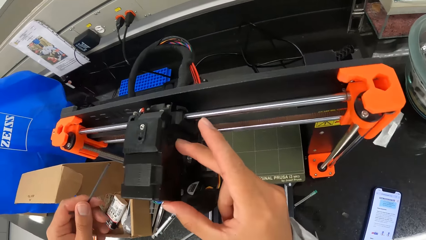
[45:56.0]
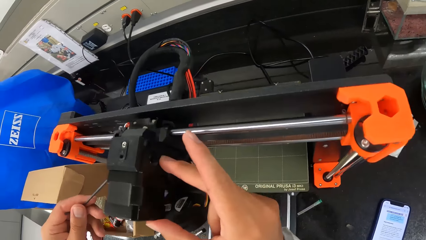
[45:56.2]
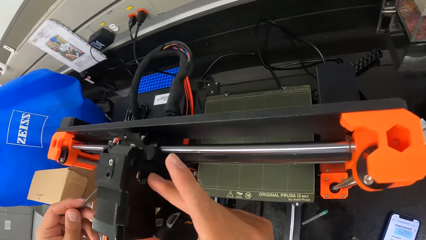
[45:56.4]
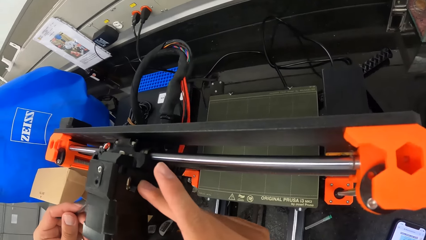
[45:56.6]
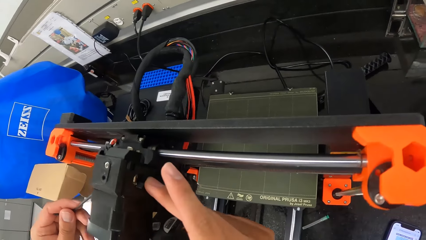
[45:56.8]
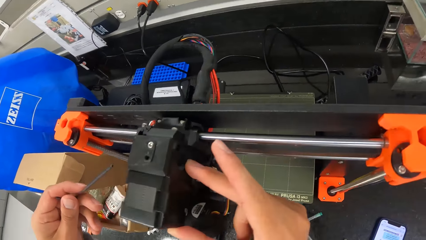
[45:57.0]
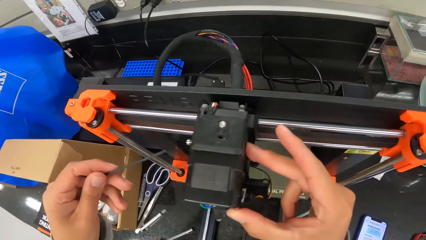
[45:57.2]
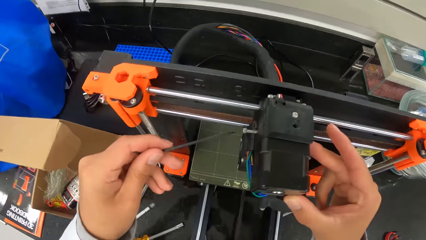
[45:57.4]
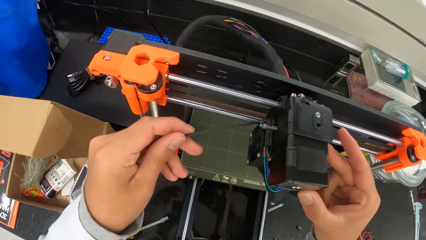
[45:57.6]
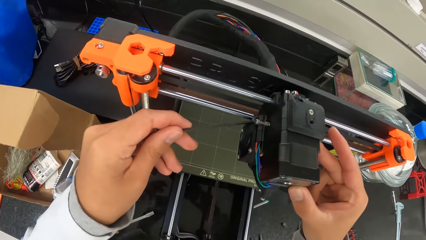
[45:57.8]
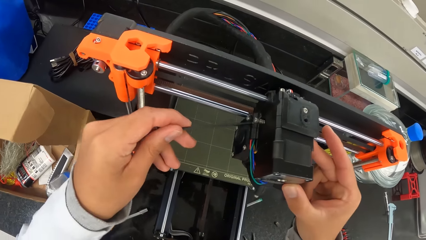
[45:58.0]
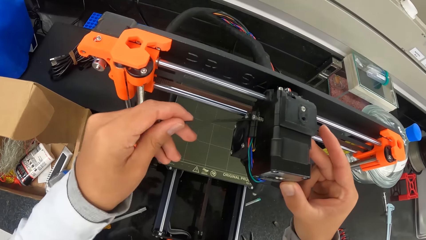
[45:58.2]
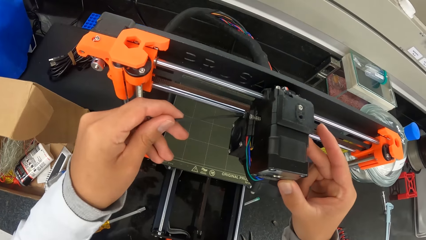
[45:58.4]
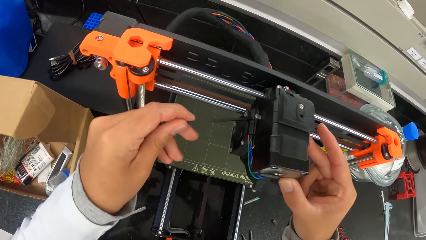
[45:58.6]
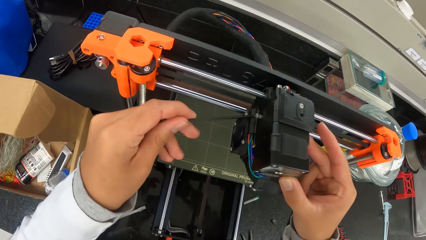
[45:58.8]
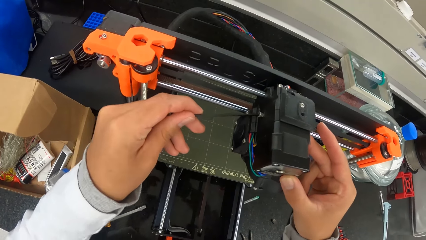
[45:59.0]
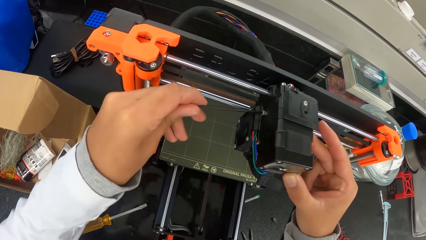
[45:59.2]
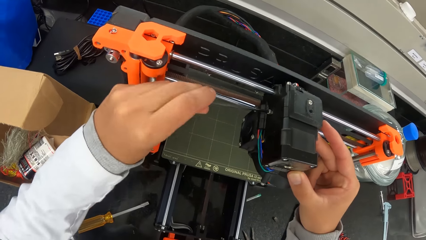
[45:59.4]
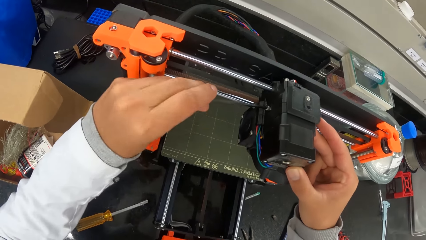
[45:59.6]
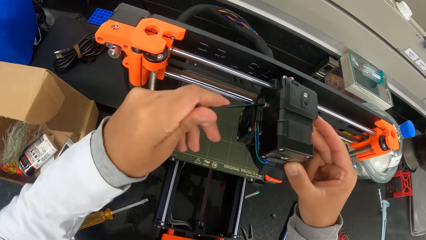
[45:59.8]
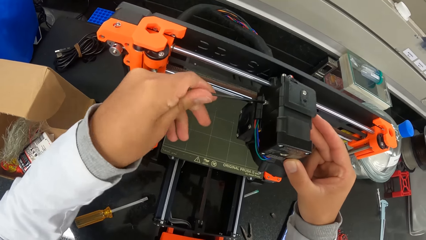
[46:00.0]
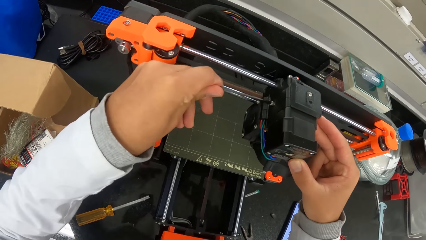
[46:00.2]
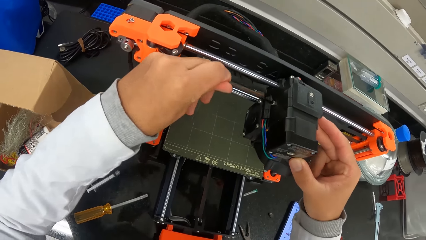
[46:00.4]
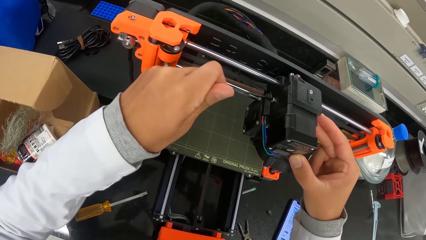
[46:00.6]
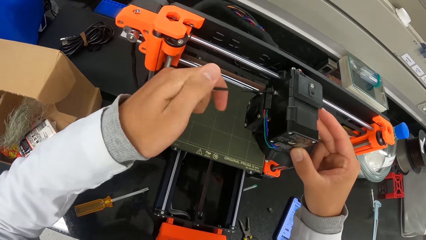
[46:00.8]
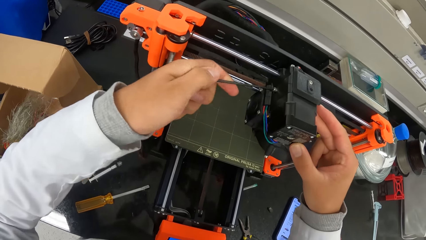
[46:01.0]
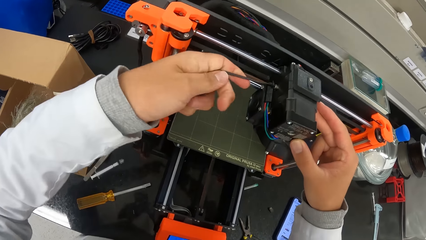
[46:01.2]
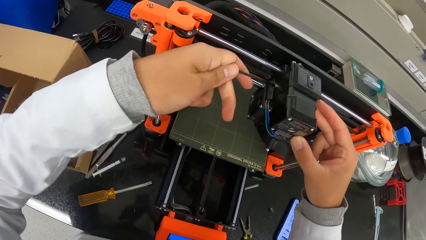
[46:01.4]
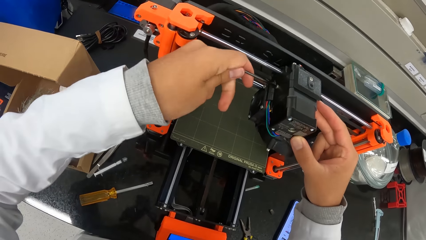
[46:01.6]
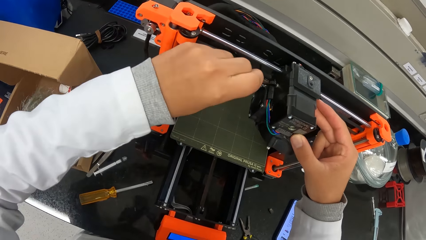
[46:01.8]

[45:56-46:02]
The camera wearer screws the 3D printer with the allen key in his left hand.

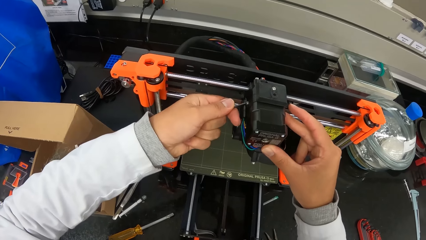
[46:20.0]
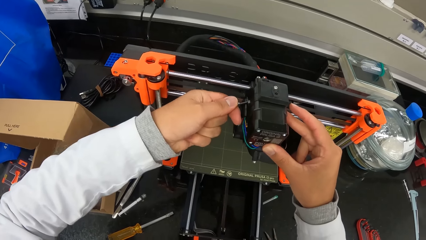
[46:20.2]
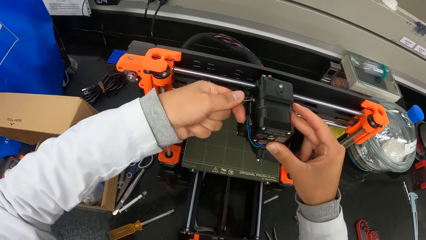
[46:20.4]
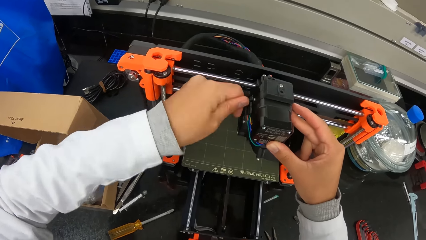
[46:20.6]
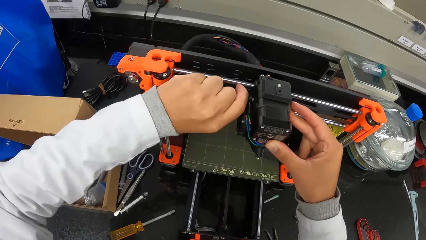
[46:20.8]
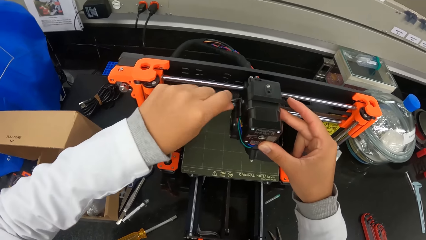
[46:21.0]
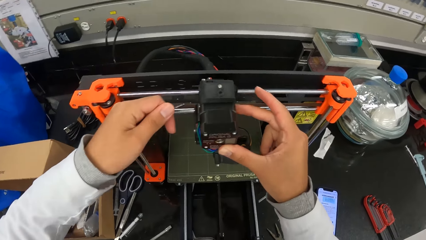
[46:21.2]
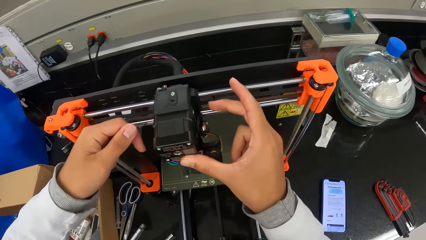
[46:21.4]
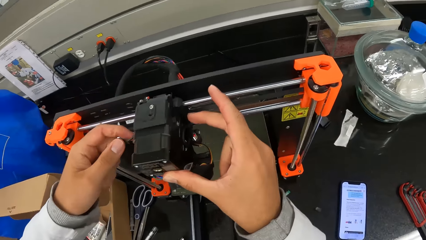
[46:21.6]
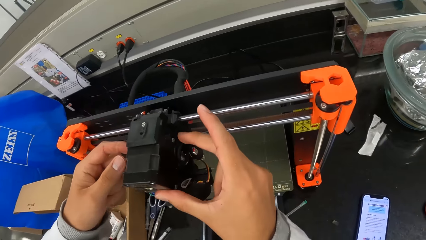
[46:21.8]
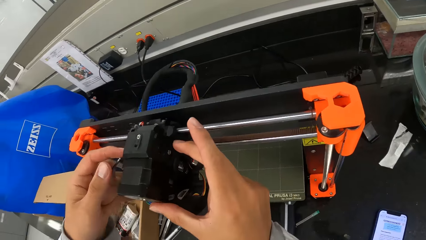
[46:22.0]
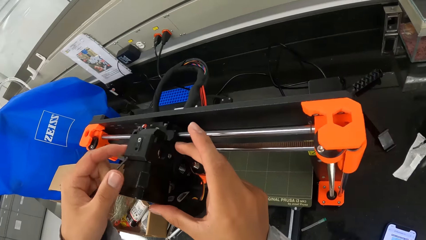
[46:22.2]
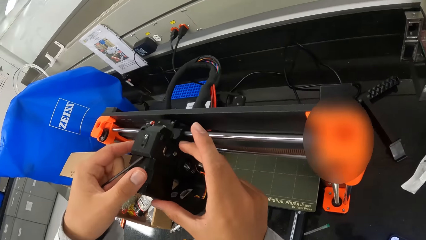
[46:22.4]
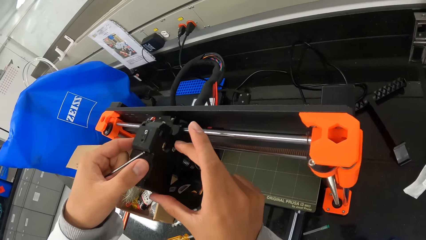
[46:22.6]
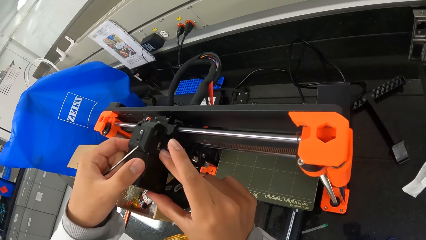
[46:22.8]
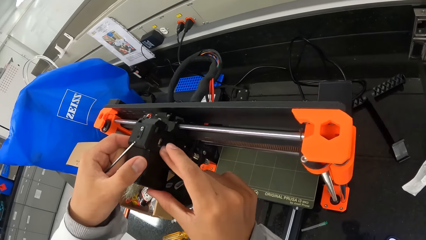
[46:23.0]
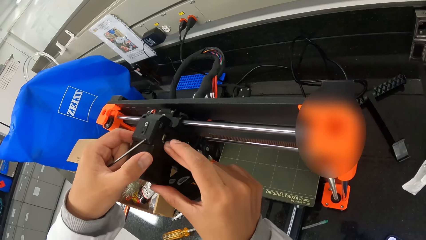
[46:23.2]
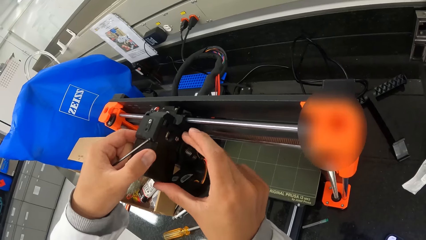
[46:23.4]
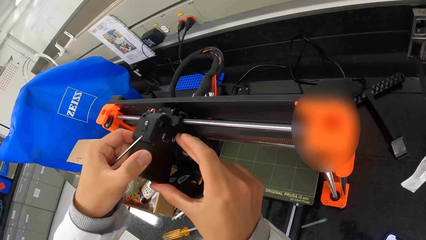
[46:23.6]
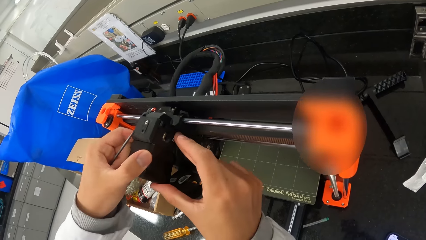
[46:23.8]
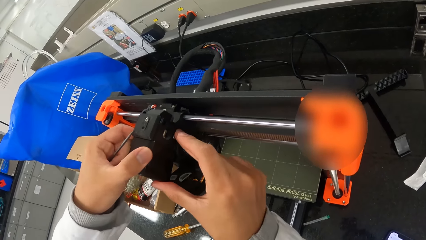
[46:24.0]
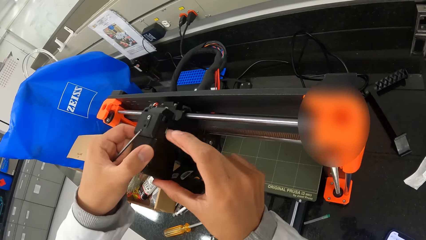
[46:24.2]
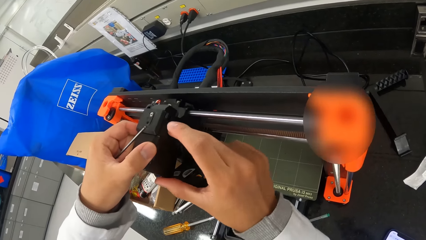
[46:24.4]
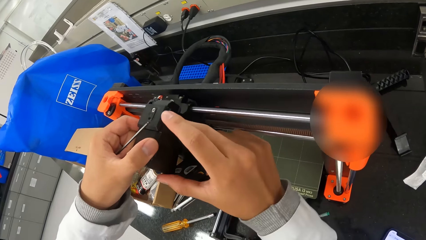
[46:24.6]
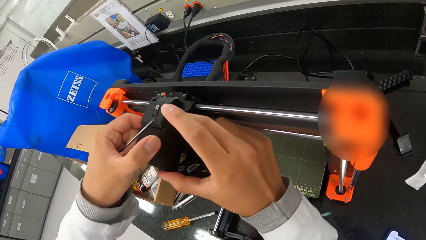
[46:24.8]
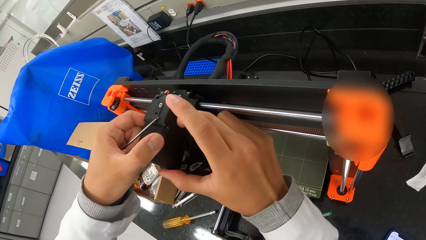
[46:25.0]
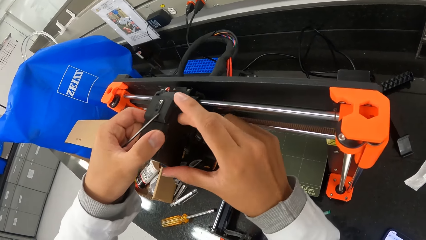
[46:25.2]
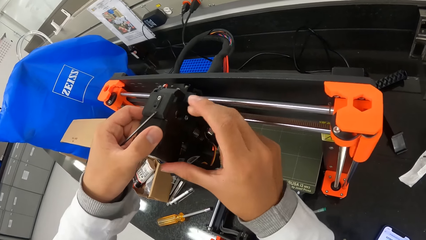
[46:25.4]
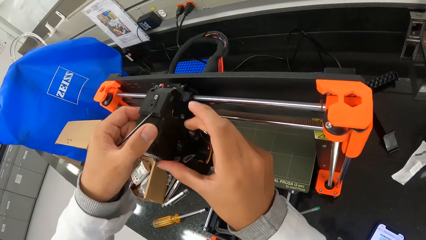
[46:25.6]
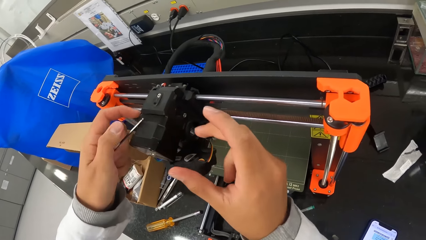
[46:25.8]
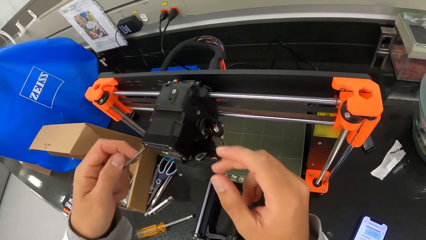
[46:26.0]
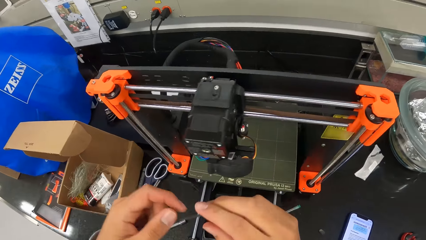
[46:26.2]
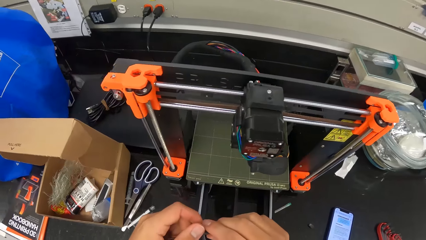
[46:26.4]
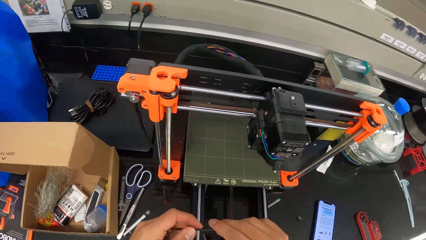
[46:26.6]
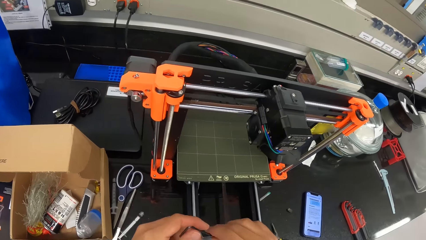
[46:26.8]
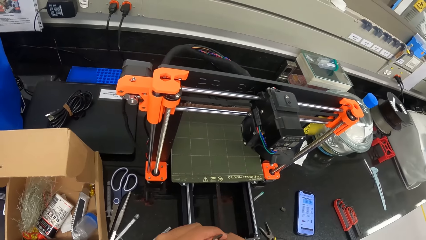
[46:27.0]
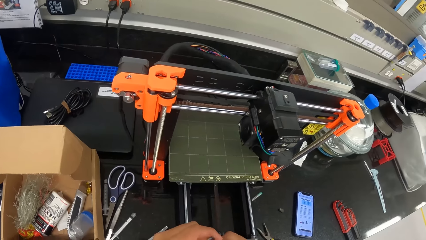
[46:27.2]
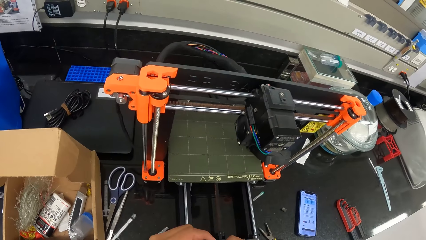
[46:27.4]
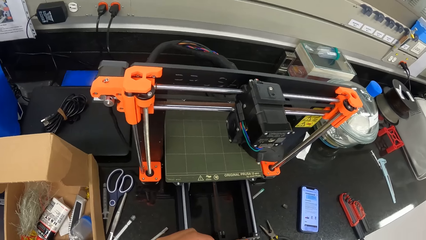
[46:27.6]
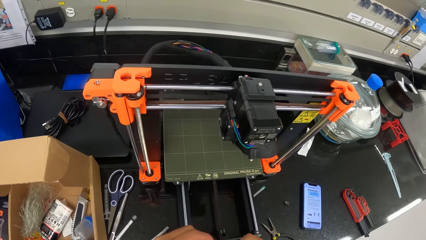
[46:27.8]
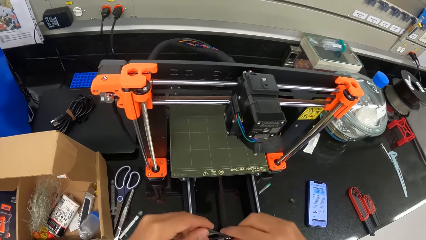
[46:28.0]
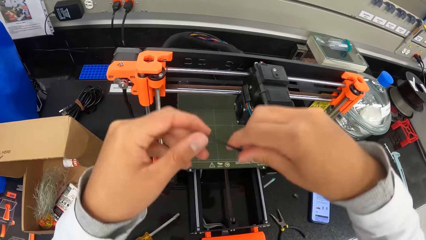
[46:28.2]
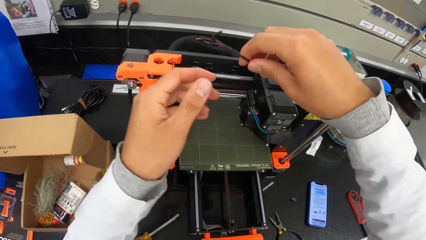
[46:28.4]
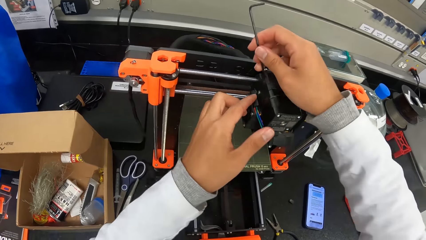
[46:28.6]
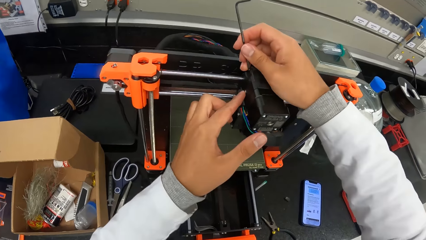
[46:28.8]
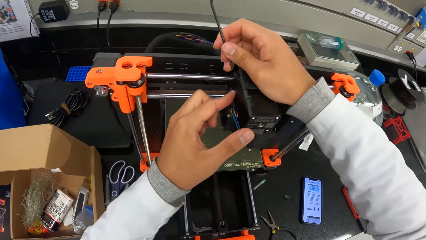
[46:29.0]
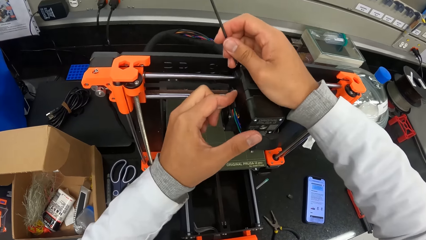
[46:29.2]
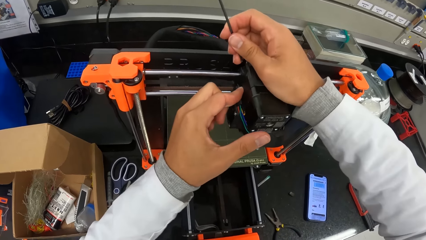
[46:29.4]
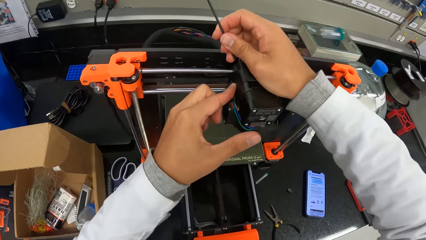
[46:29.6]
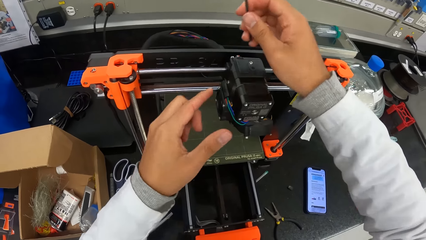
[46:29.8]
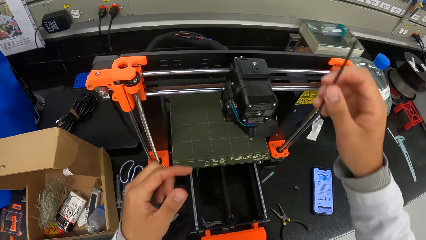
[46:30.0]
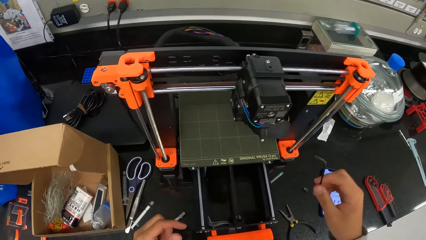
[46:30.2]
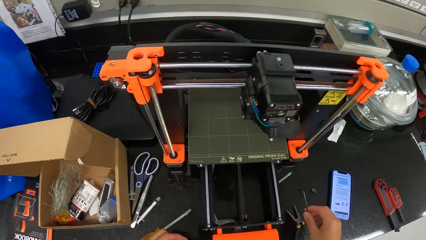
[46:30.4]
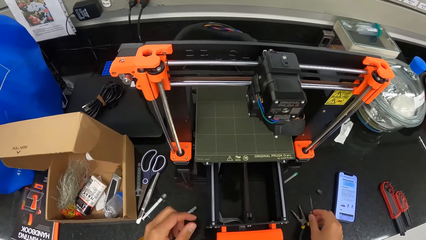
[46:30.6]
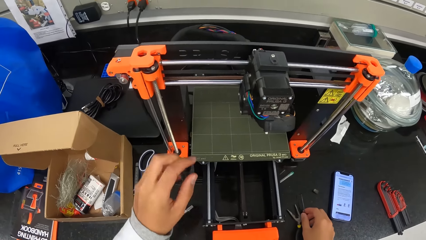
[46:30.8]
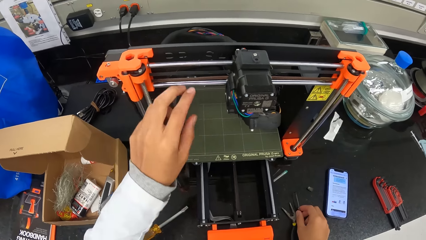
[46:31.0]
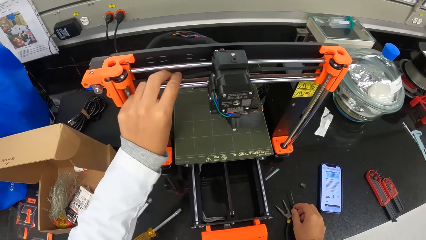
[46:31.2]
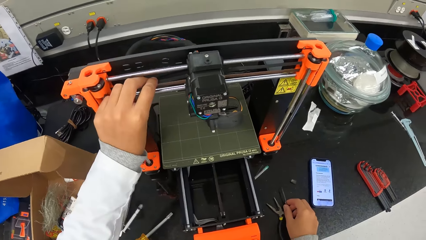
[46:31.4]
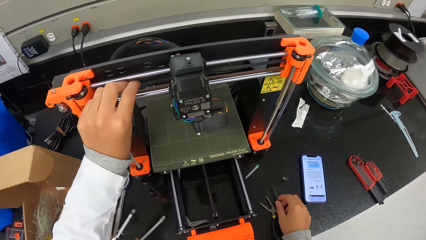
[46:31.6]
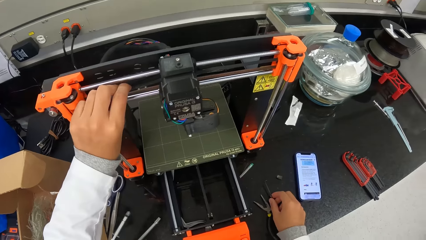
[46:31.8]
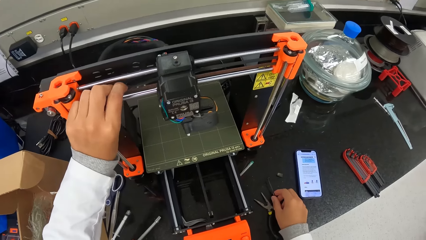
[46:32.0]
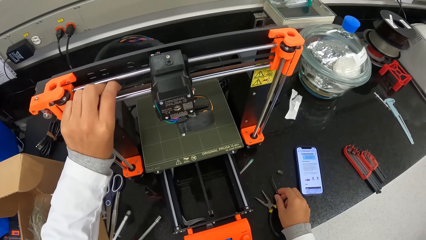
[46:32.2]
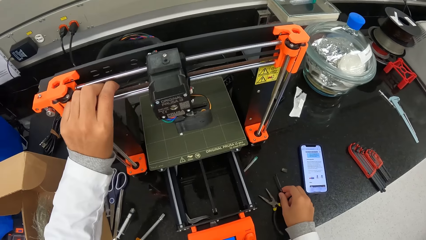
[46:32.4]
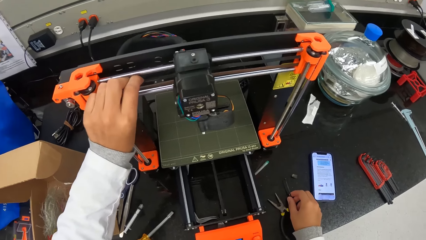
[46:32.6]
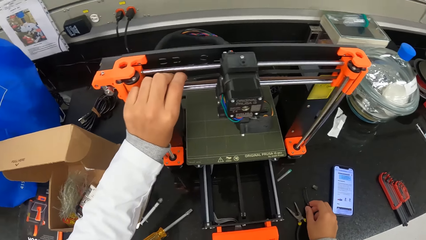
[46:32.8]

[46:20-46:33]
The camera wearer presses down screws on the 3D printer extruder with his right hand. He holds the 3D printer extruder with his left hand. He passes the allen key from his left hand to his right hand. He places his right hand on the 3D printer top. He presses down the screw on the 3D printer extruder with his left hand. He places his right hand on the work bench. He adjusts the 3D printer belt with his left hand.
